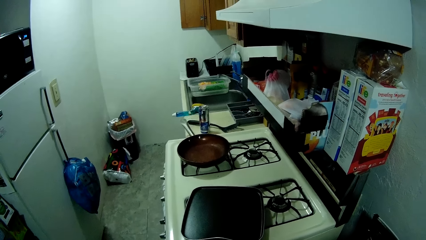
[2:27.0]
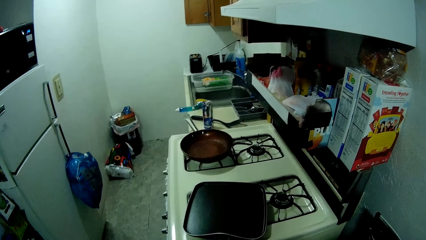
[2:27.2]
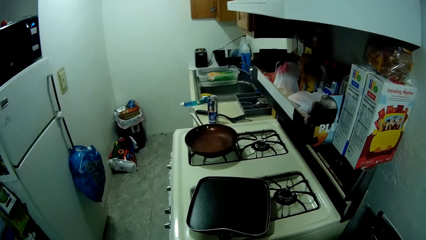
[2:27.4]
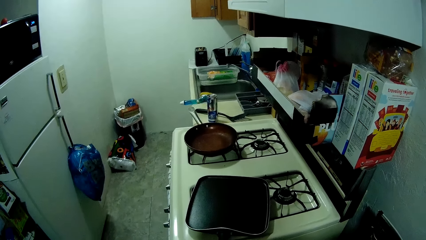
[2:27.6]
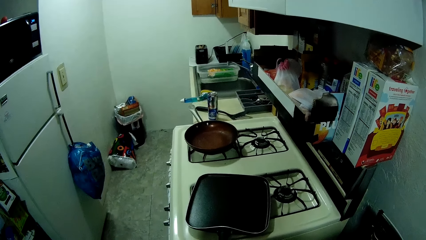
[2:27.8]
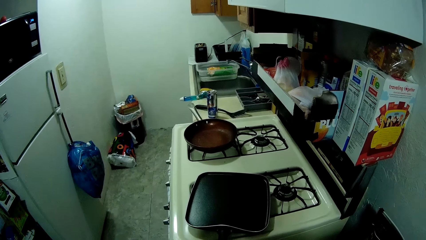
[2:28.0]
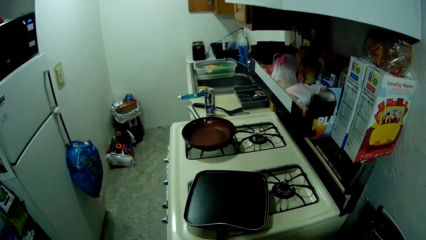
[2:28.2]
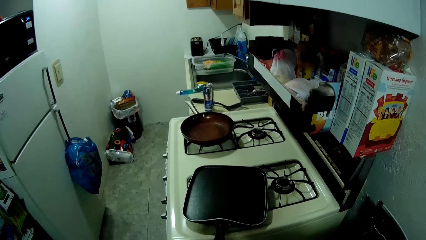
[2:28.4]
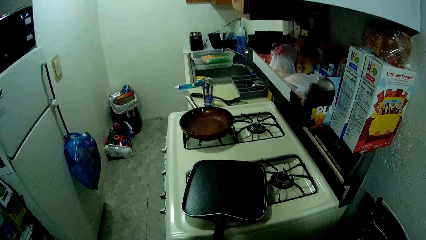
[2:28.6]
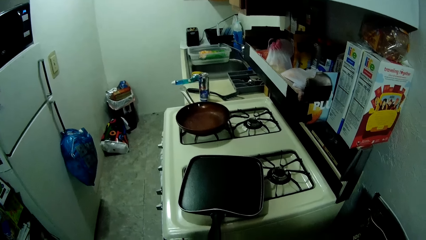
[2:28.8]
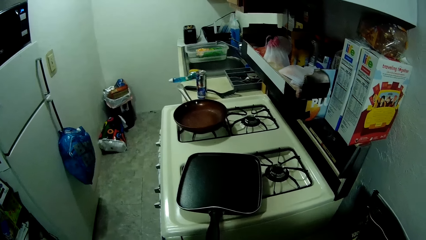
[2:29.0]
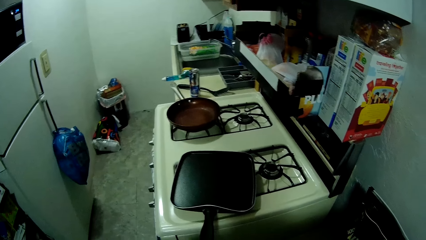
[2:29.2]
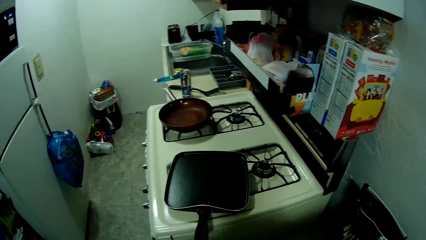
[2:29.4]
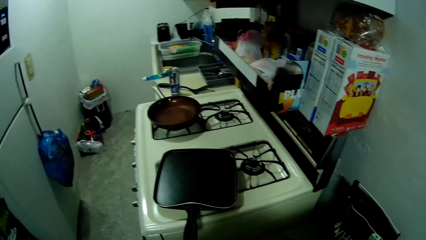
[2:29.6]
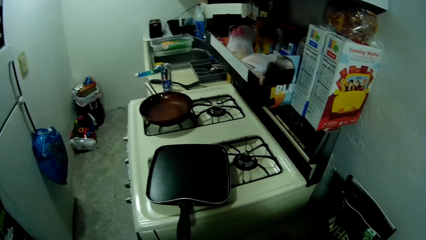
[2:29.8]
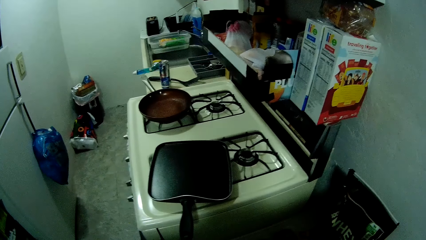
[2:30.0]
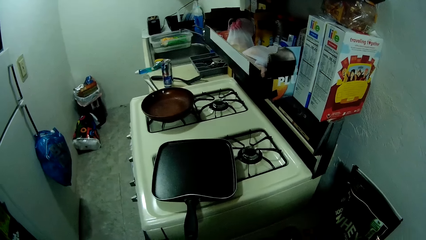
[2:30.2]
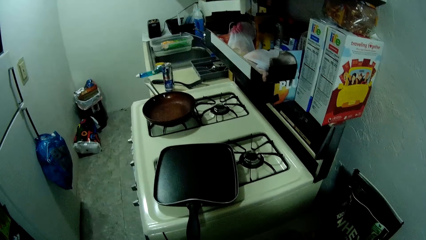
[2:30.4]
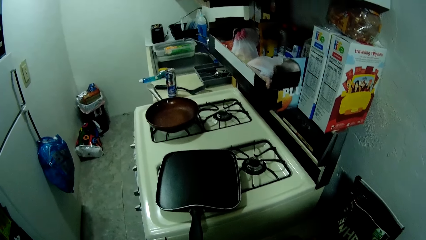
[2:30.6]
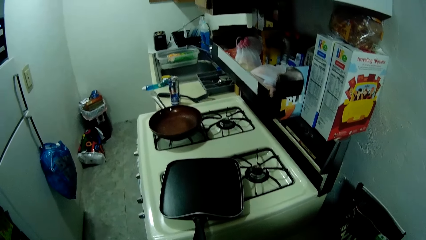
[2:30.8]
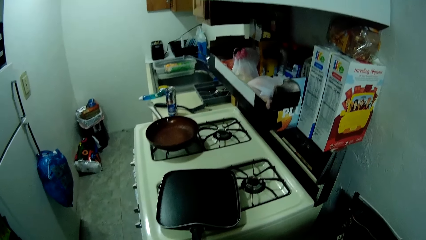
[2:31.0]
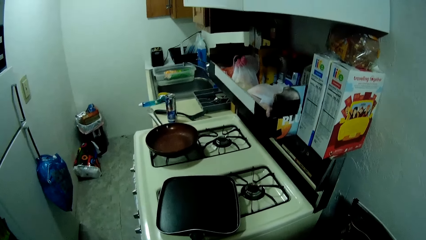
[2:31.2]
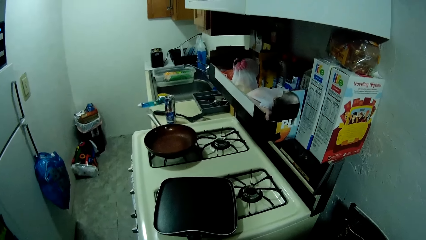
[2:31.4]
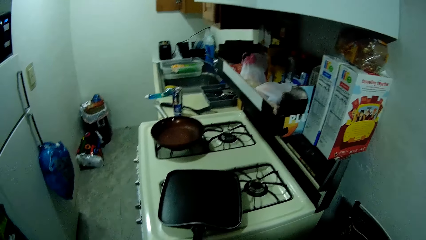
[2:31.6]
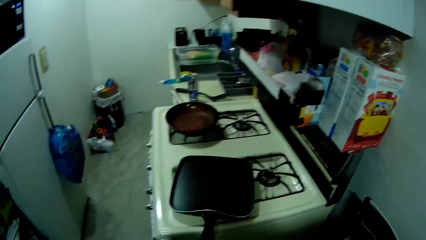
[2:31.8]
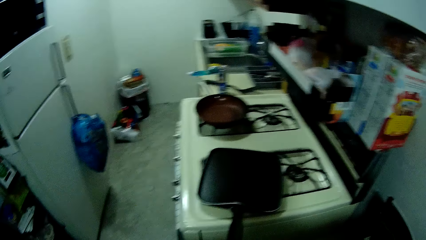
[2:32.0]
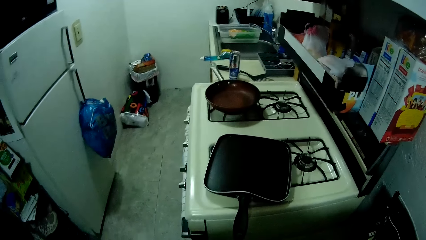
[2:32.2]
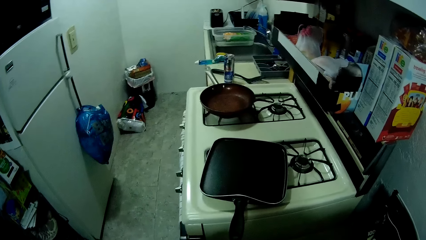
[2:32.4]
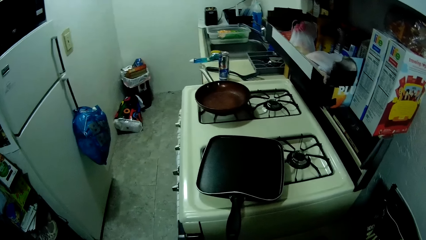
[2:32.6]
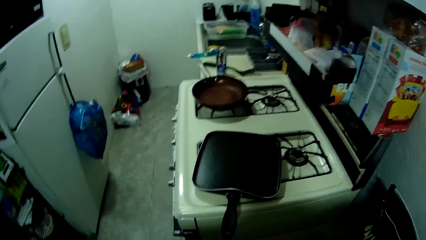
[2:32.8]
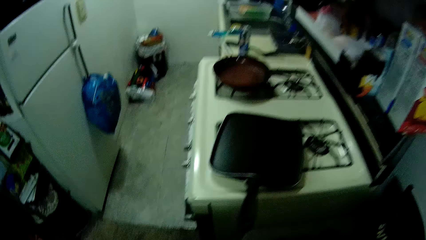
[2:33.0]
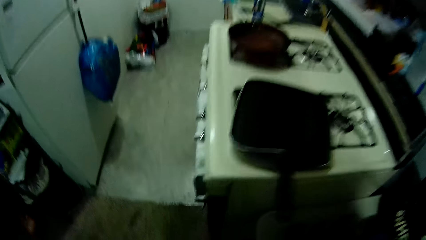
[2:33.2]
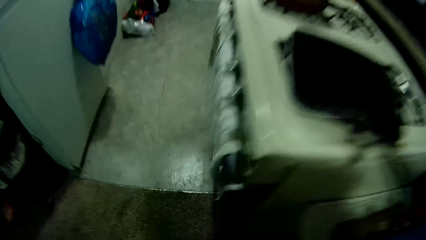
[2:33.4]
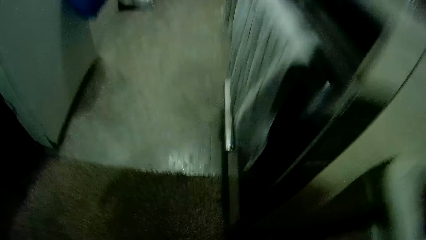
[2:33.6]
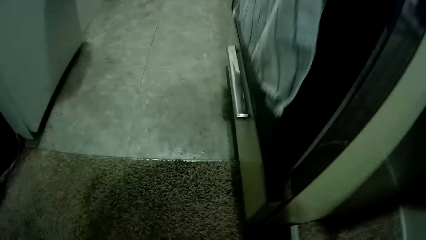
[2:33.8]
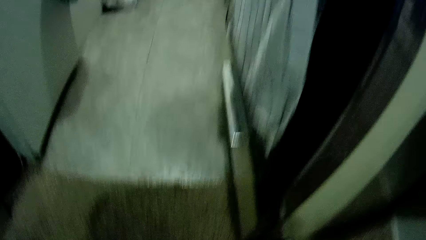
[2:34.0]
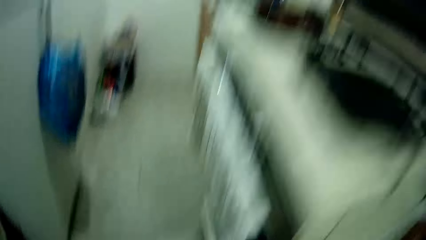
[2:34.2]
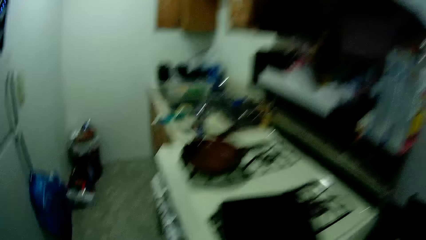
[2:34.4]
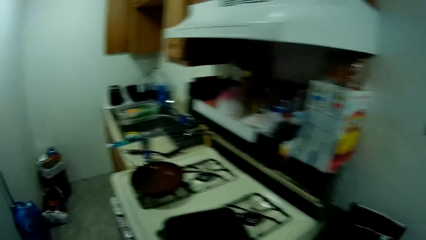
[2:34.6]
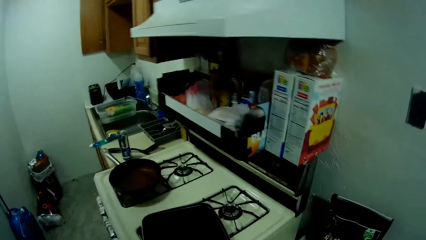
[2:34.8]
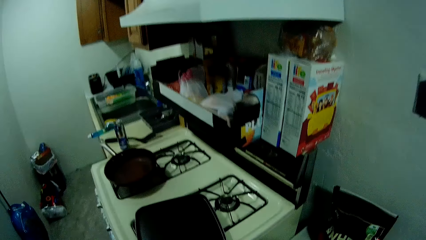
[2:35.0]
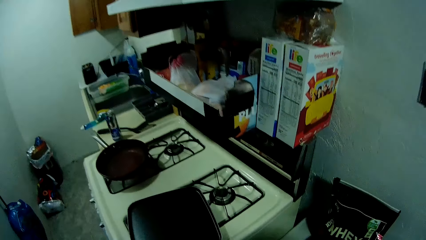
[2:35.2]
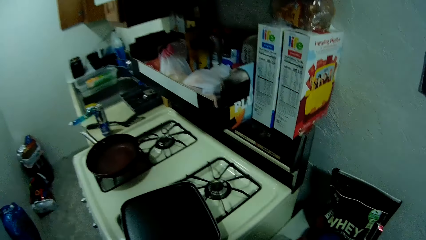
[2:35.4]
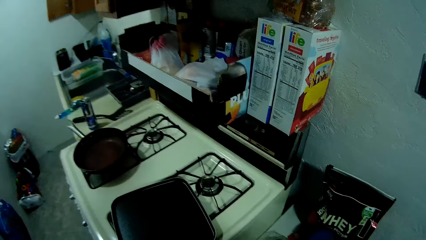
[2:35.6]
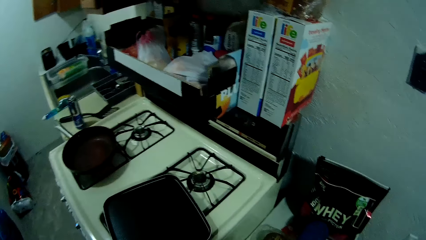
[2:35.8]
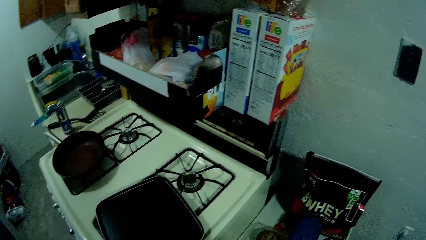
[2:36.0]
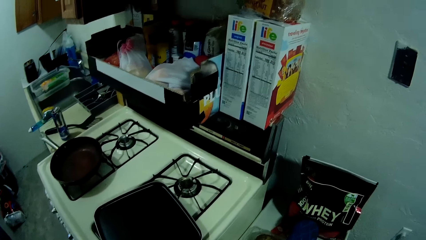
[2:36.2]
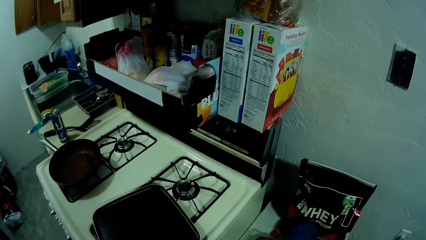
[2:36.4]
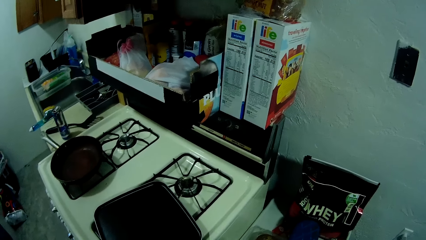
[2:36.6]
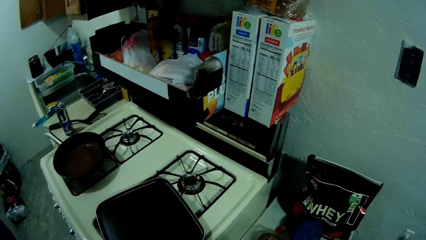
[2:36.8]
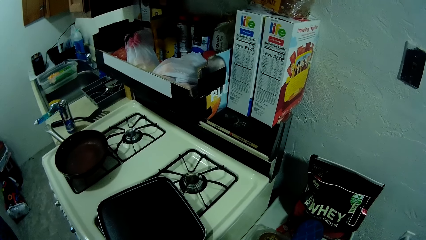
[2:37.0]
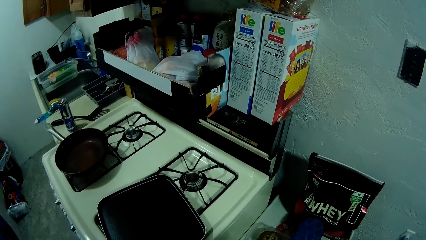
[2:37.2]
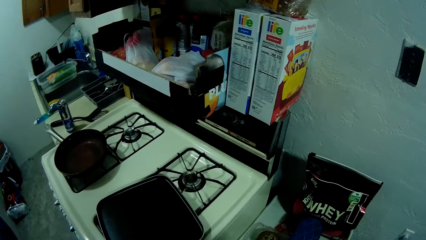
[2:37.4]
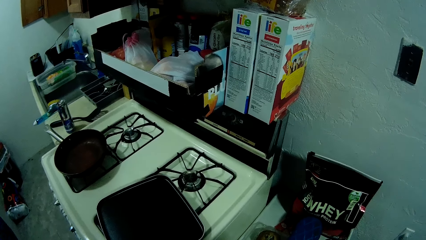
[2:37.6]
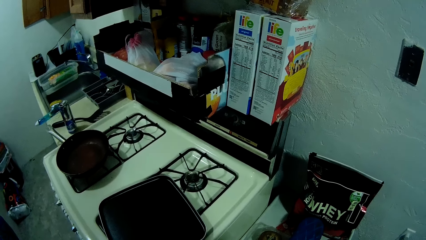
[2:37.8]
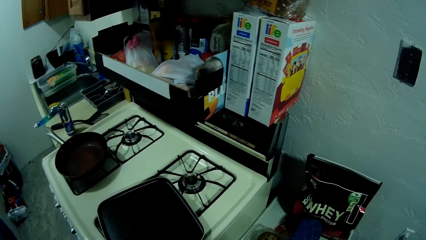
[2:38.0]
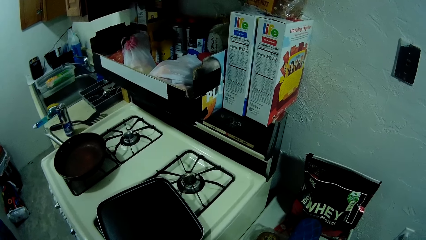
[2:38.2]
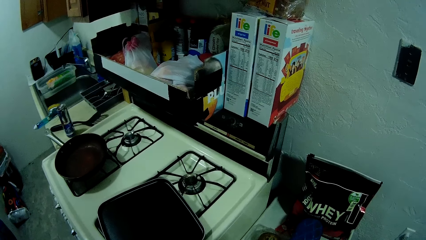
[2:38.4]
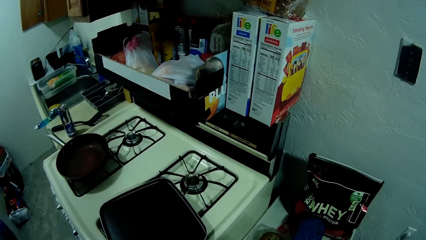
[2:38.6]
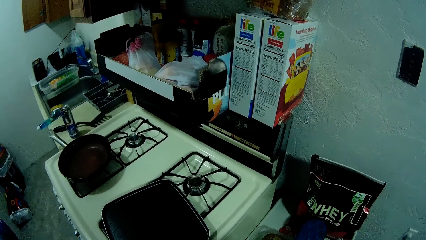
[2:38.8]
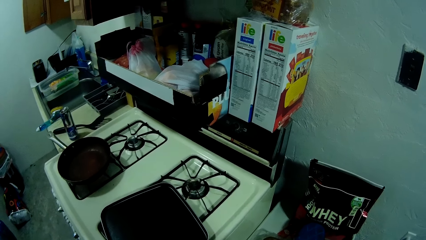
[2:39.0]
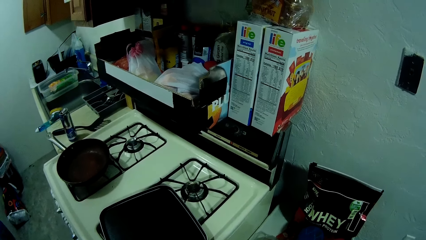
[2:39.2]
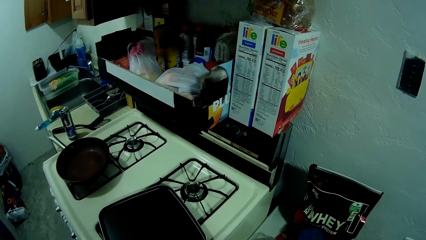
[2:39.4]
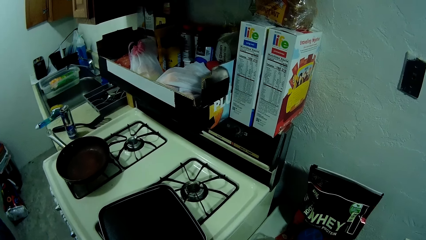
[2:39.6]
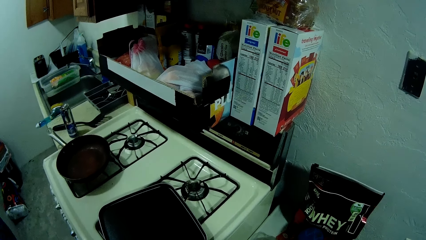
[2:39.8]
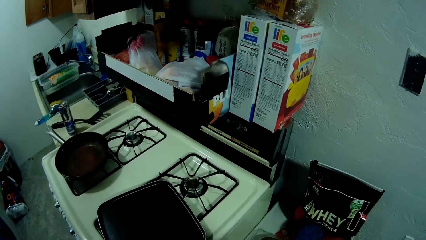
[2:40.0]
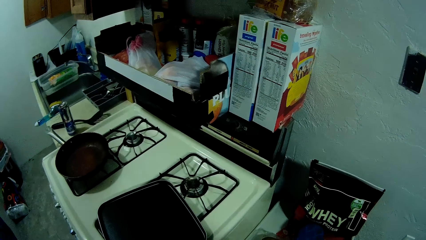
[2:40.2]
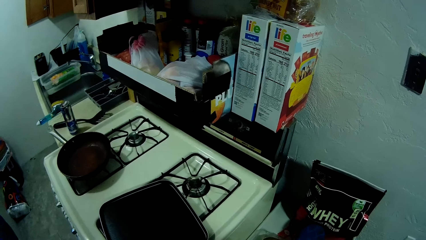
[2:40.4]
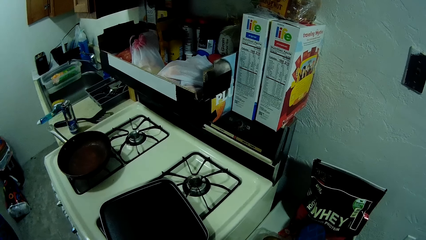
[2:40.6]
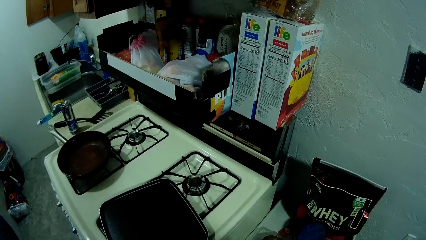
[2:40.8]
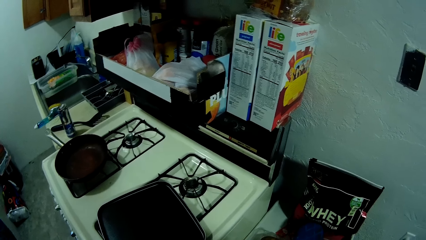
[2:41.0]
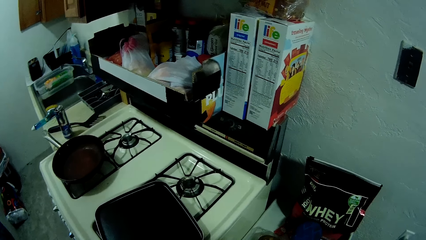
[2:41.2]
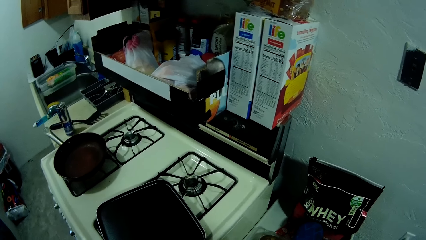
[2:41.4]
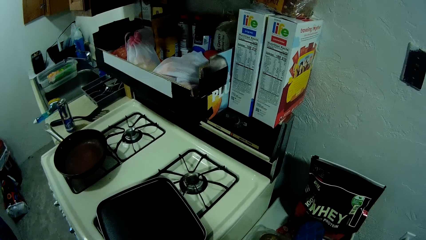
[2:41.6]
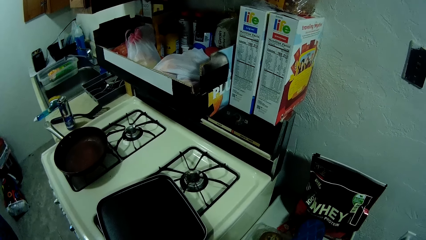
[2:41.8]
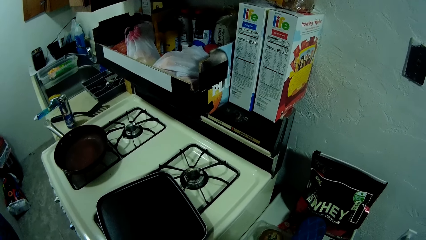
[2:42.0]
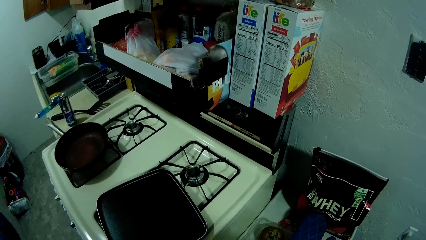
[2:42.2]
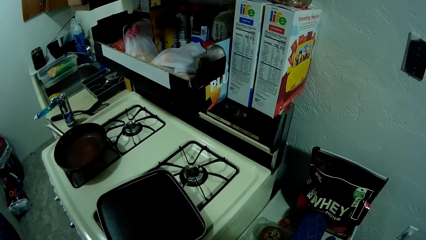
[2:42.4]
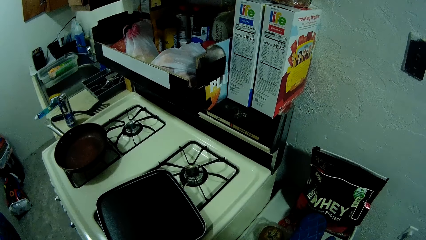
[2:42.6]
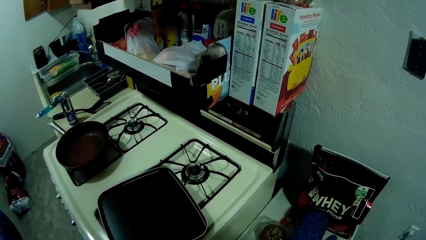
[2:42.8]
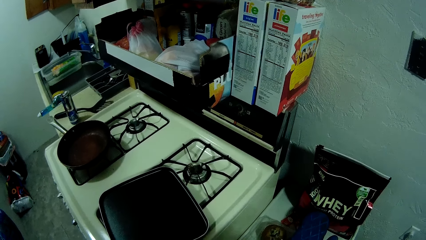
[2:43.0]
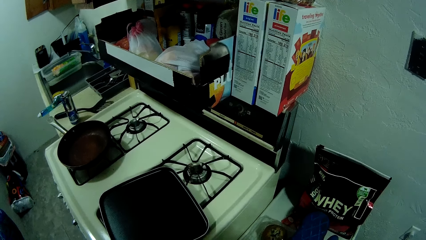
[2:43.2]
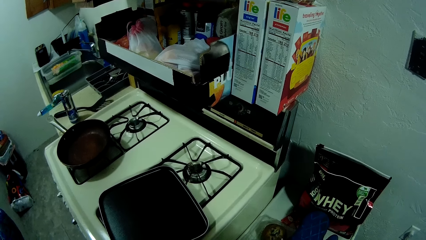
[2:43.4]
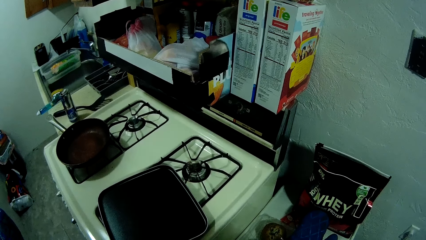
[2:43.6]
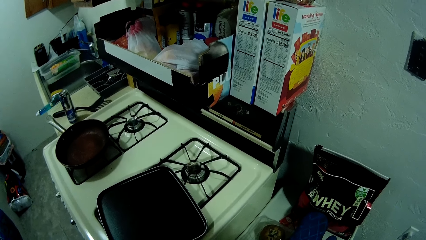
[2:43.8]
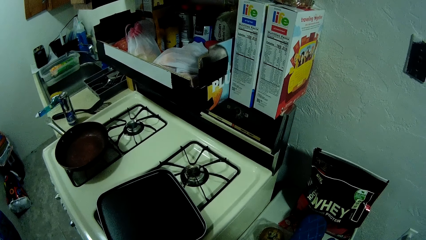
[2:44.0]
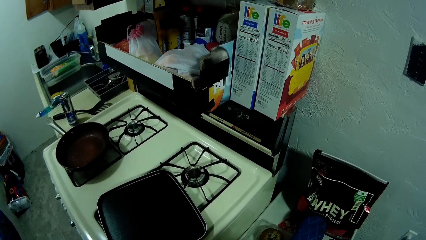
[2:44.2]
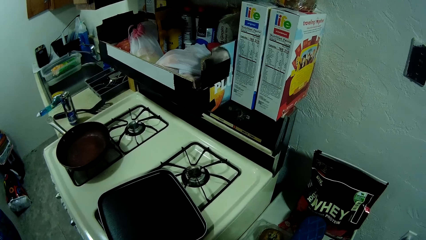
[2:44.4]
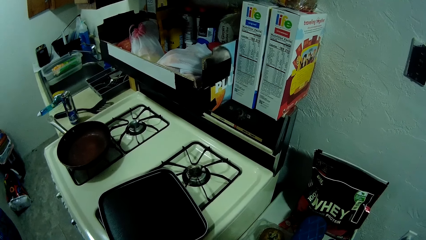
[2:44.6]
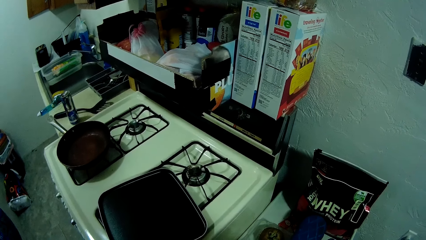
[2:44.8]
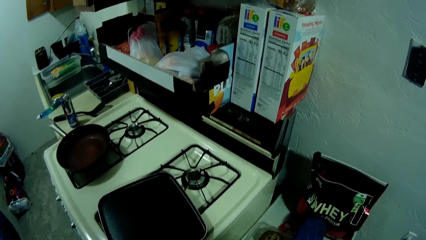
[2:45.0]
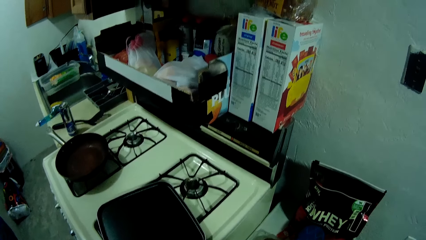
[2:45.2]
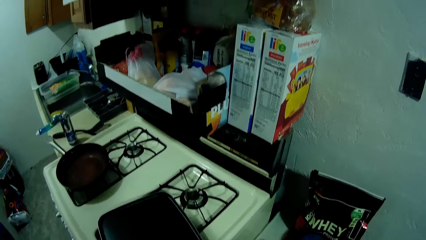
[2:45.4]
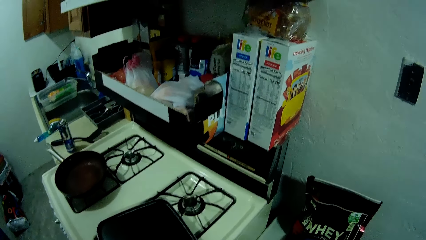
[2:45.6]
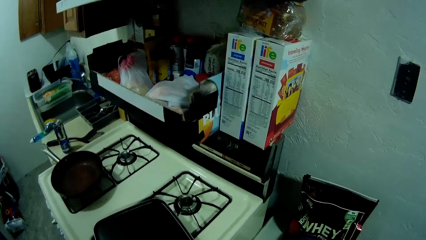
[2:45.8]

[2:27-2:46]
The camera wearer looks around. They tie the rope on the pan handle. They stare at the shelf in the kitchen.
